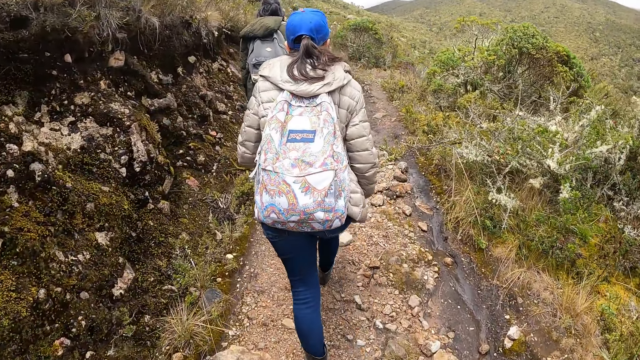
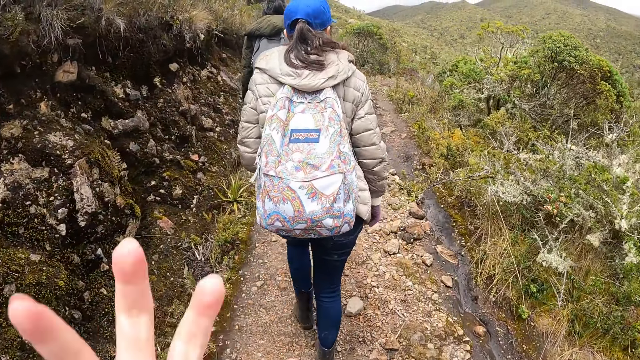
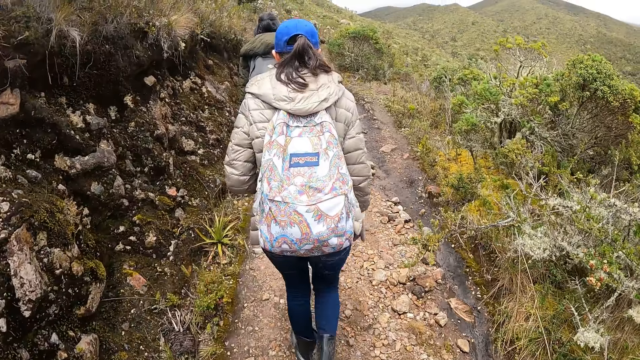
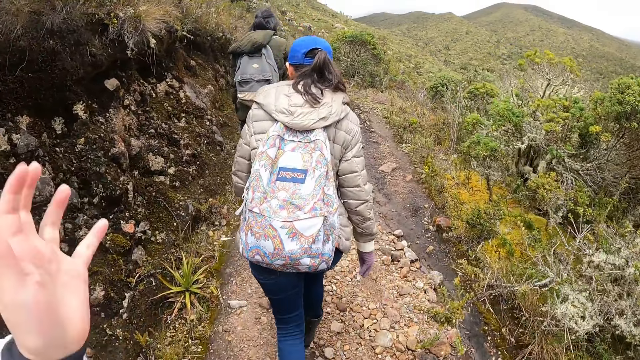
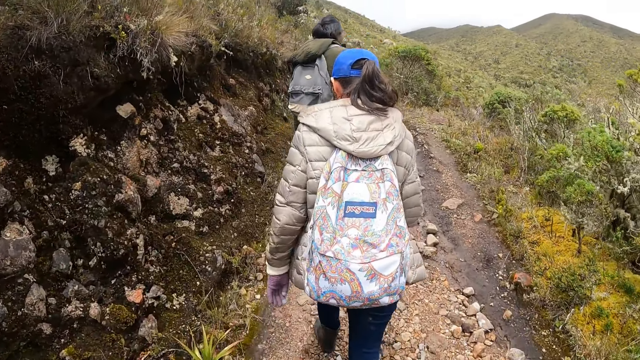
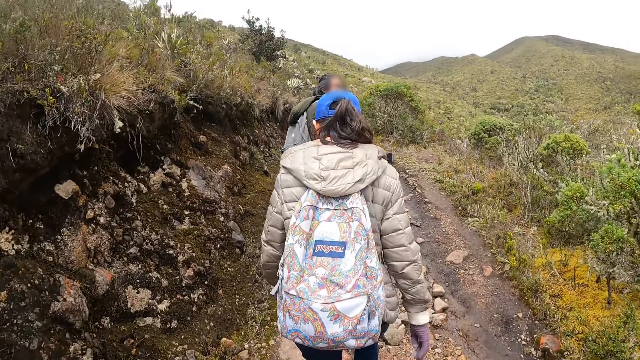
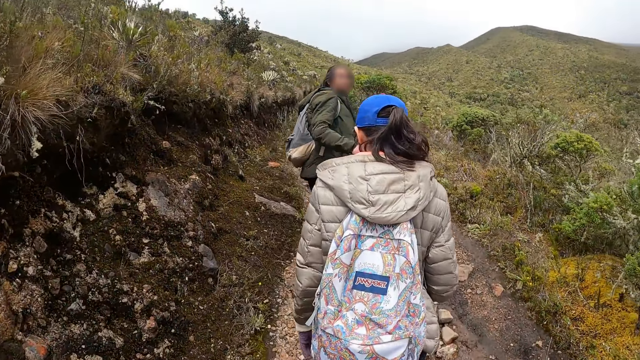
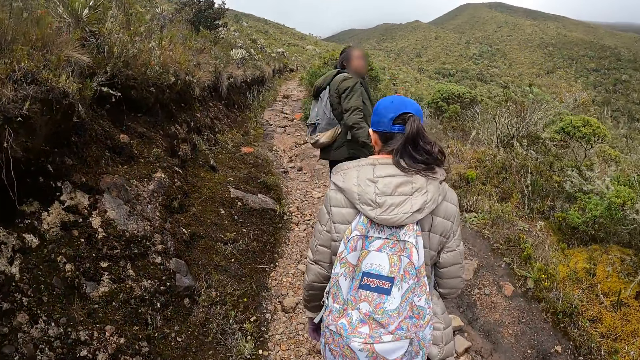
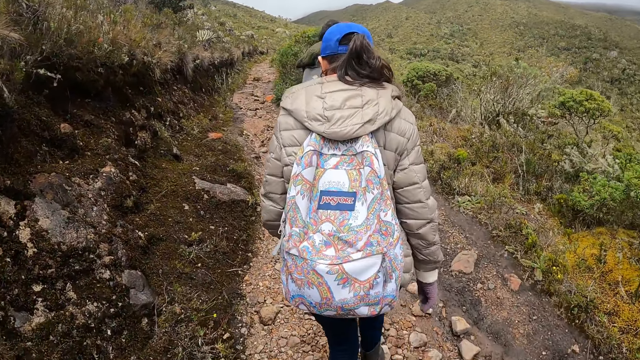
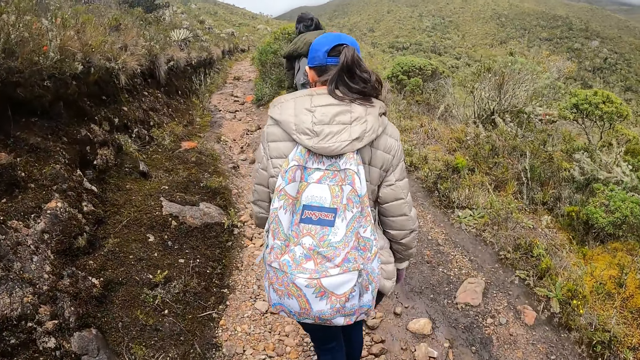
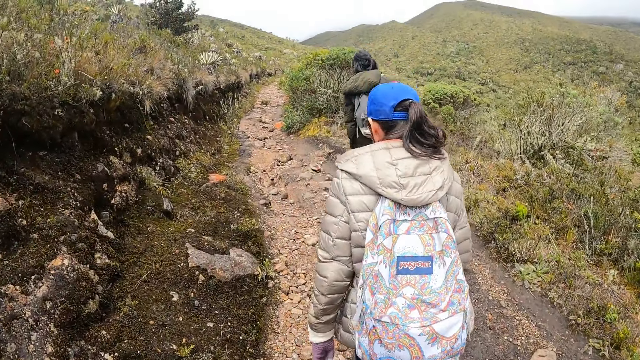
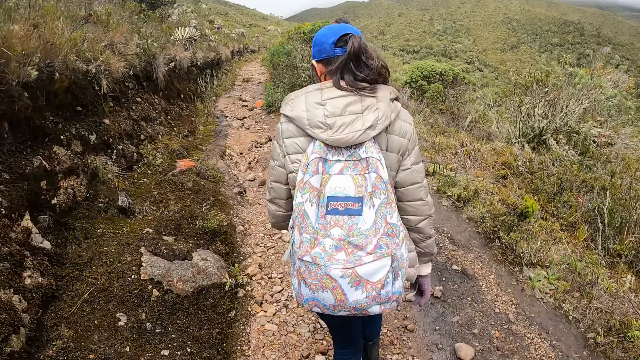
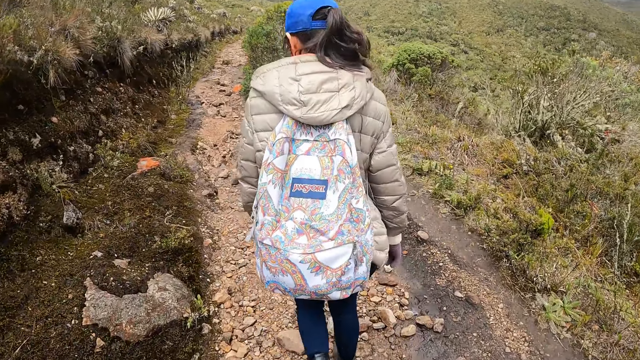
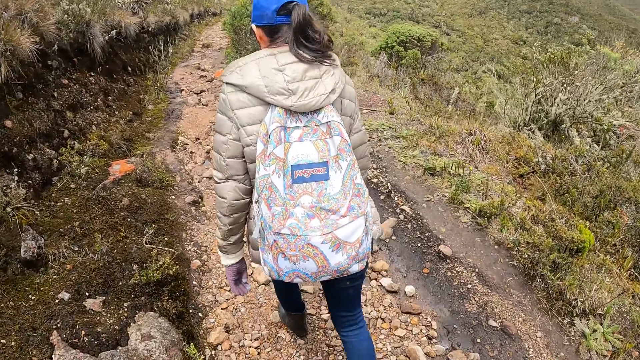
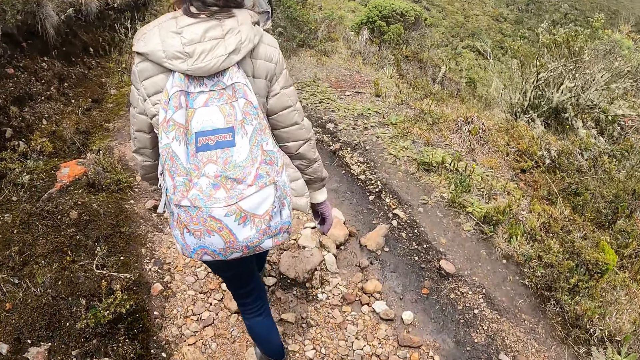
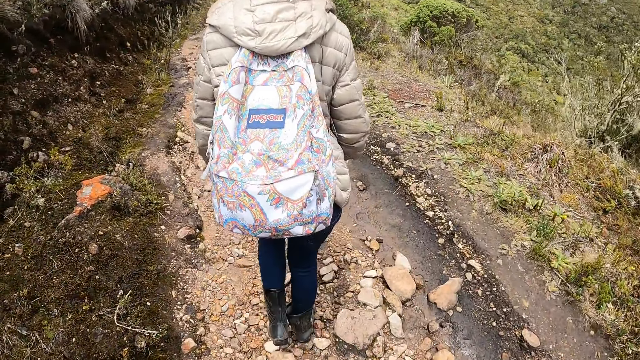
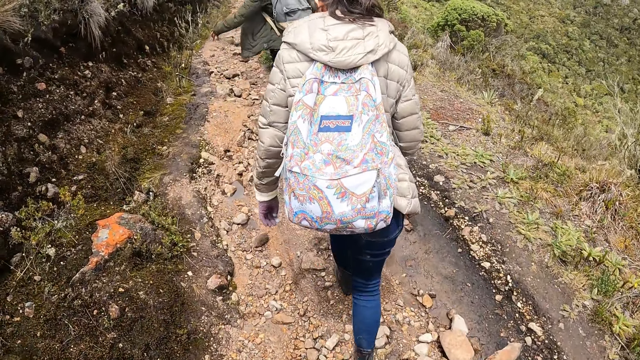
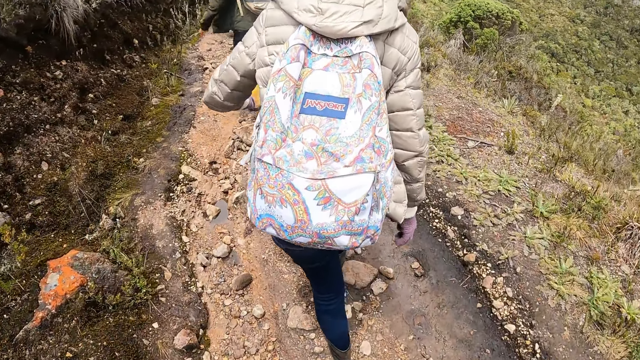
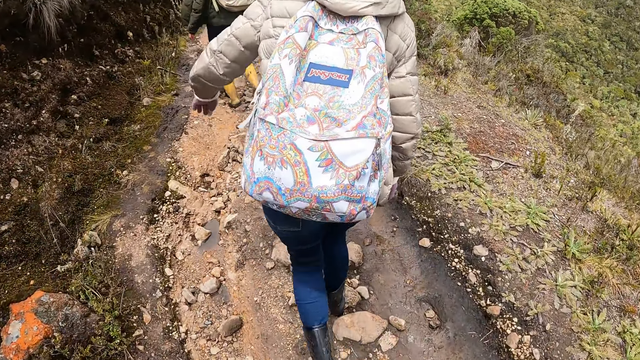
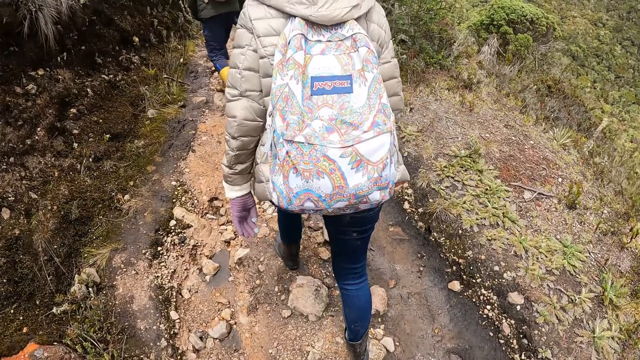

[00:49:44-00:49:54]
The camera wearer adjusts the camera. A person looks around. The person hikes with the camera wearer and another person.

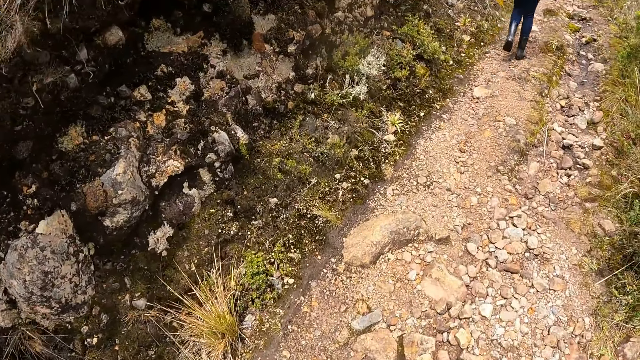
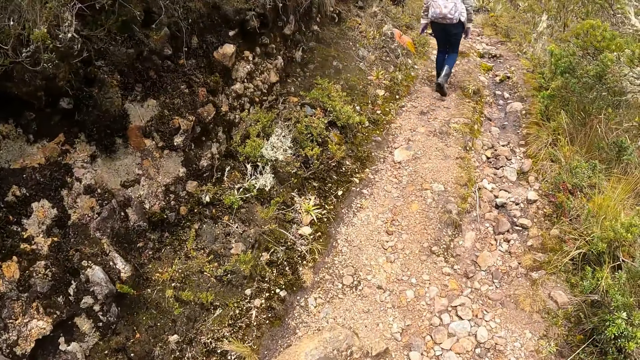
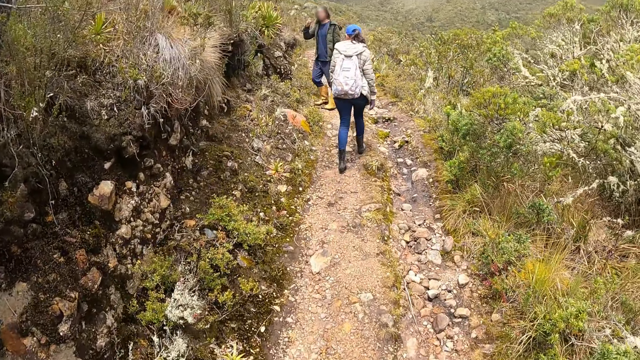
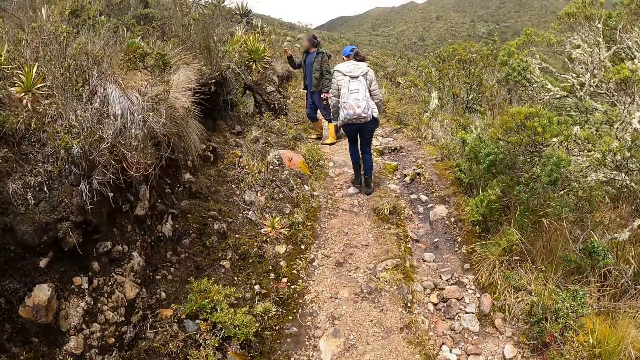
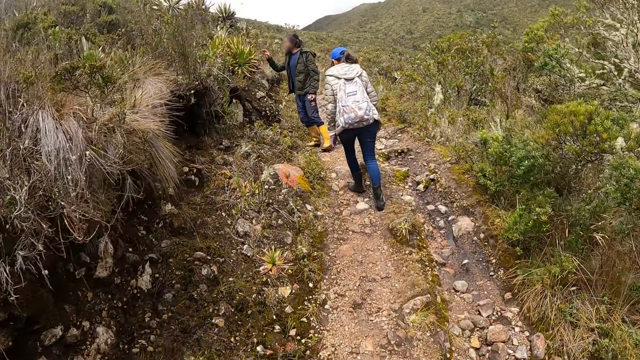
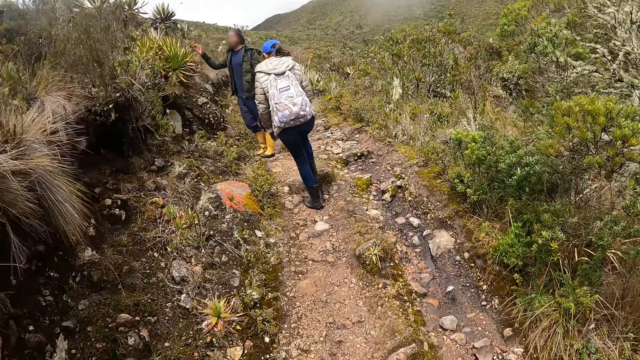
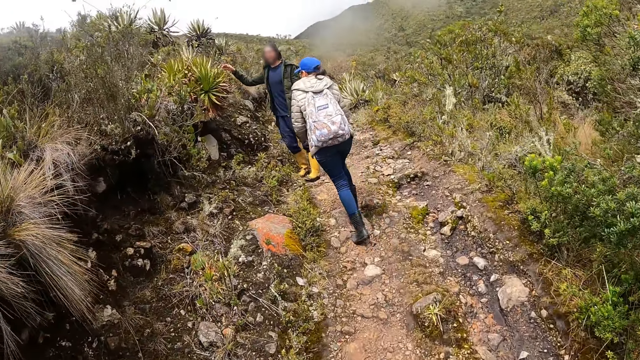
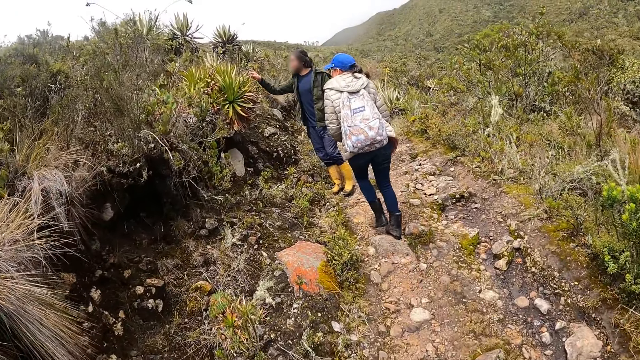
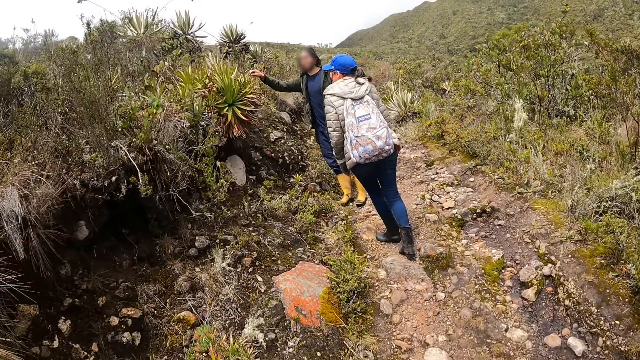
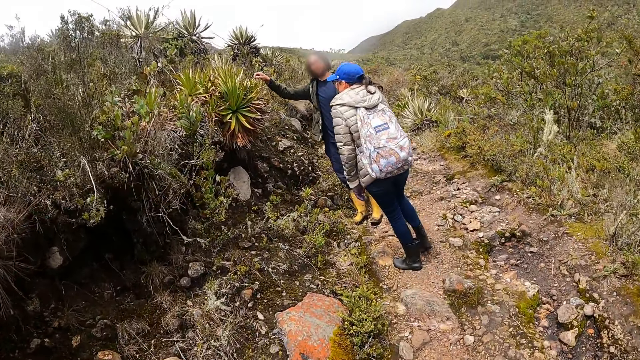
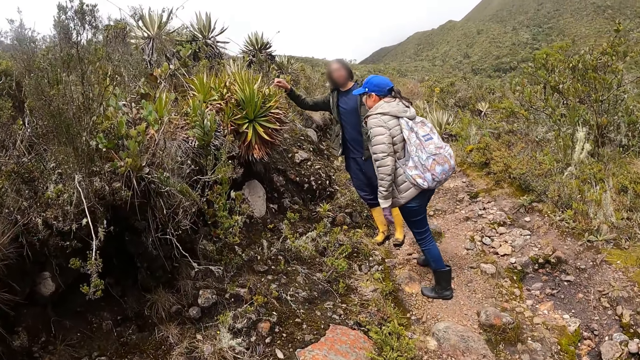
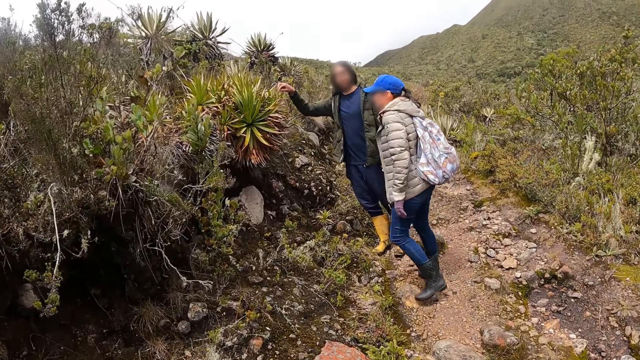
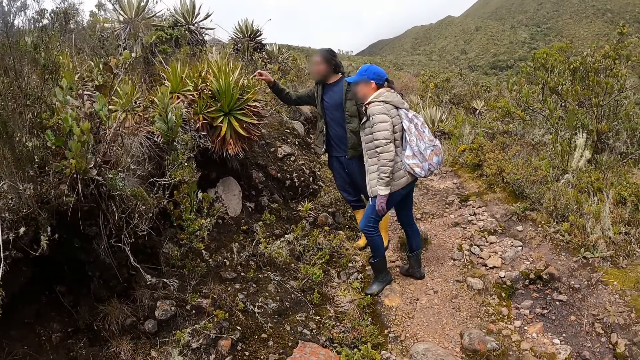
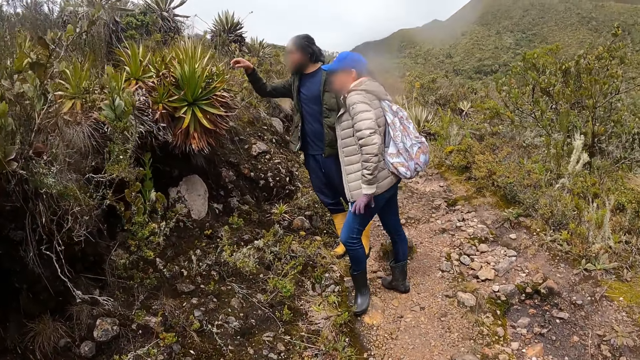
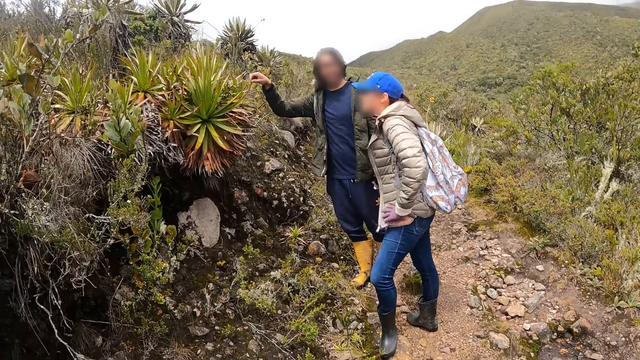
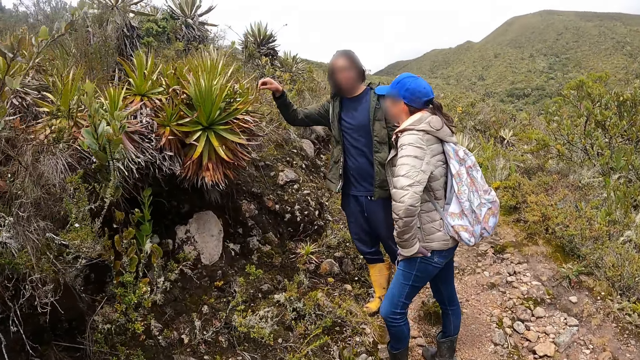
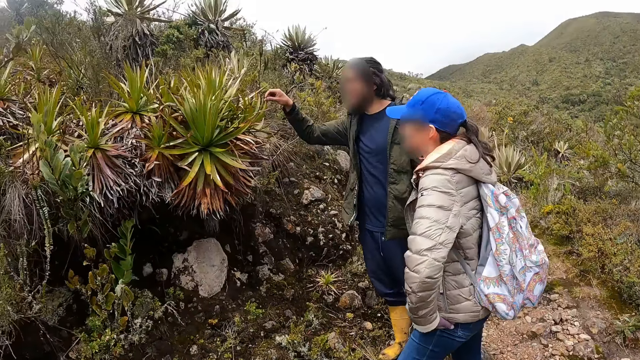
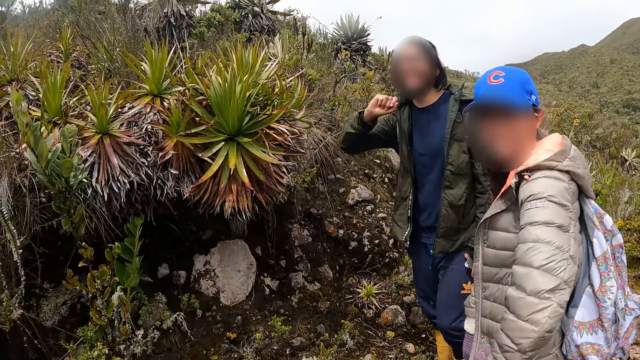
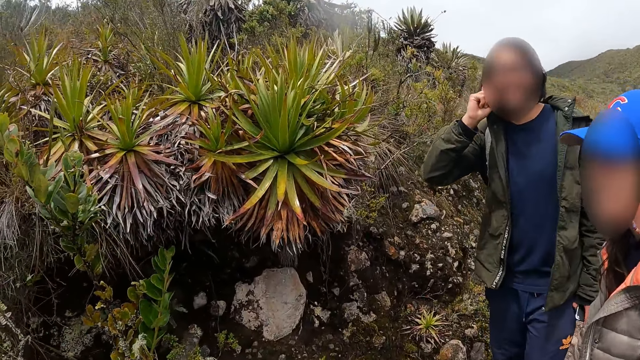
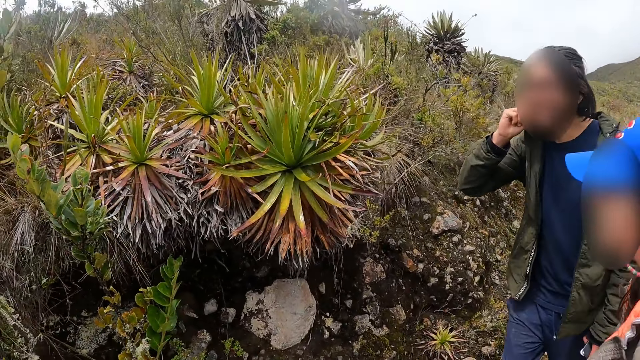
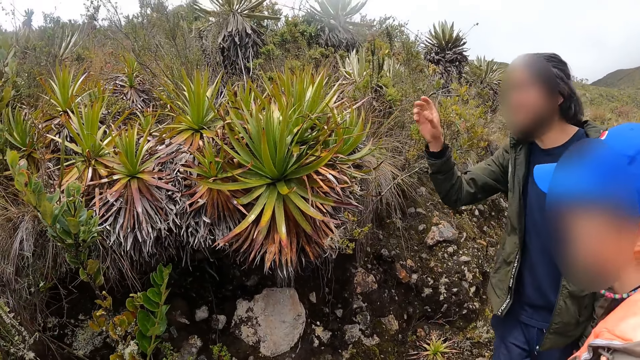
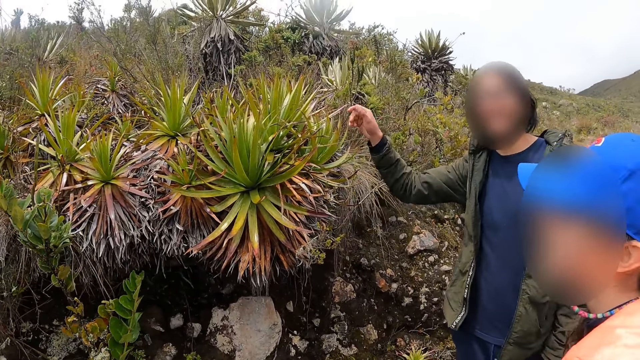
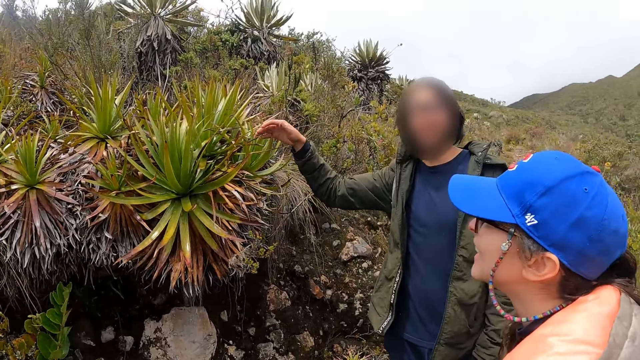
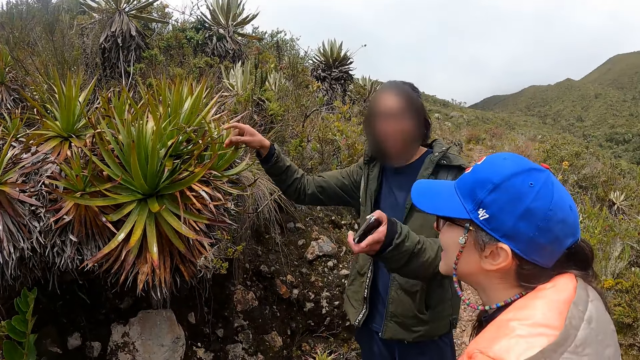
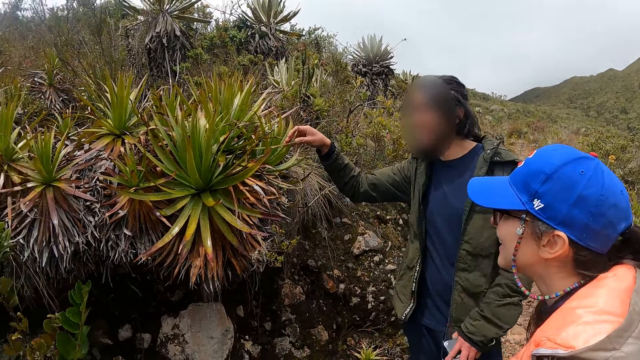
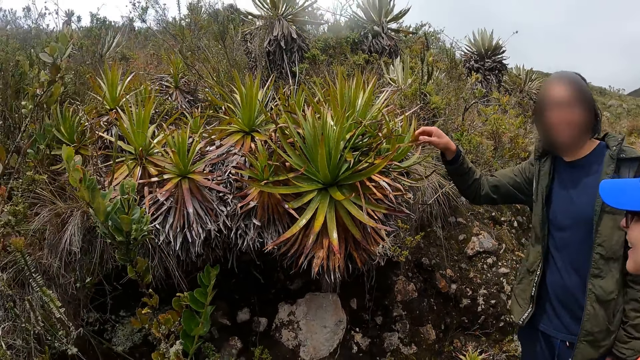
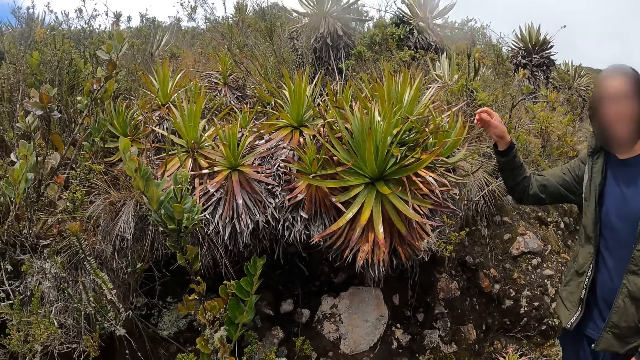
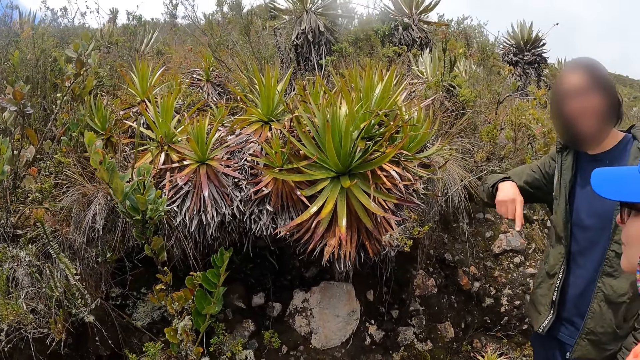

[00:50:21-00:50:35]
A person looks around. The person touches a sisal plant with his right hand and addresses the group of people. Another person looks at the sisal plant. The other person holds her hip. The first person removes his hand from the sisal plant. The first person touches the sisal plant, gestures with the left hand, and gestures with the right hand.
